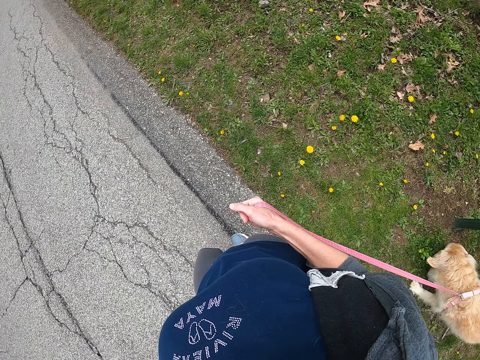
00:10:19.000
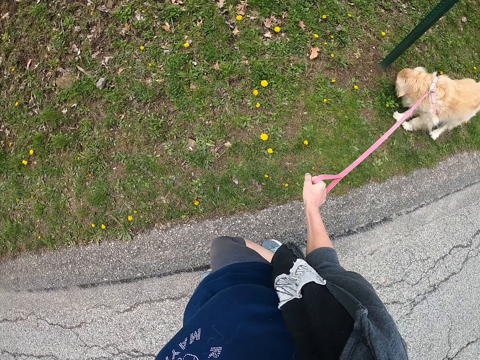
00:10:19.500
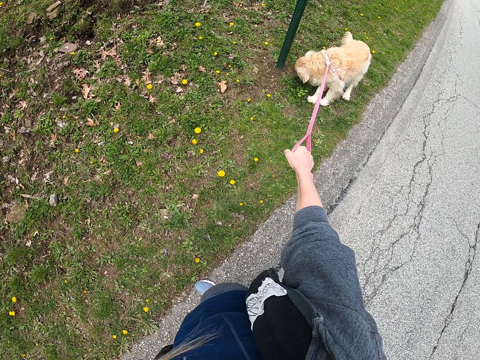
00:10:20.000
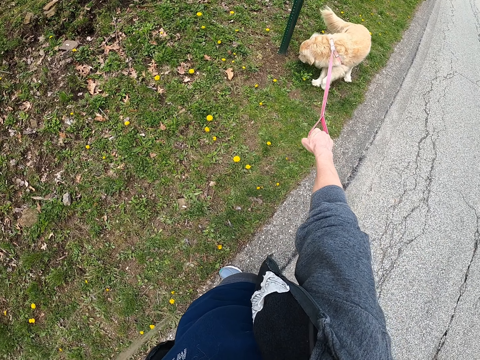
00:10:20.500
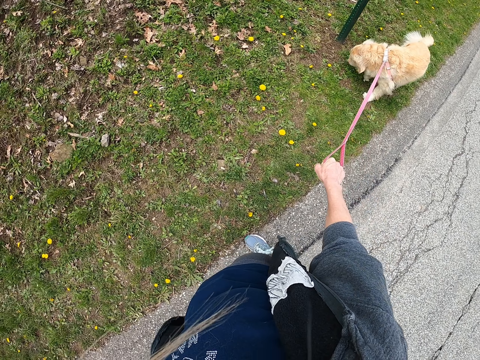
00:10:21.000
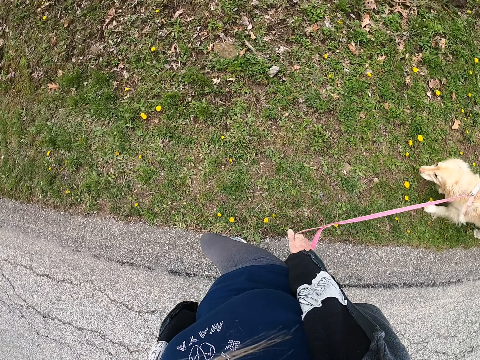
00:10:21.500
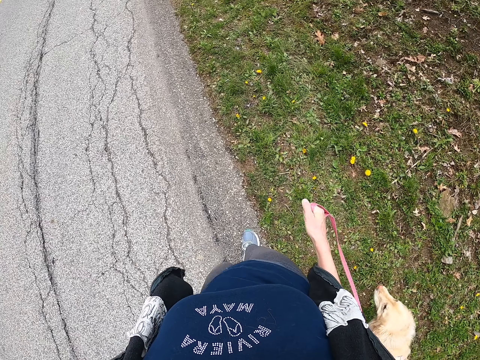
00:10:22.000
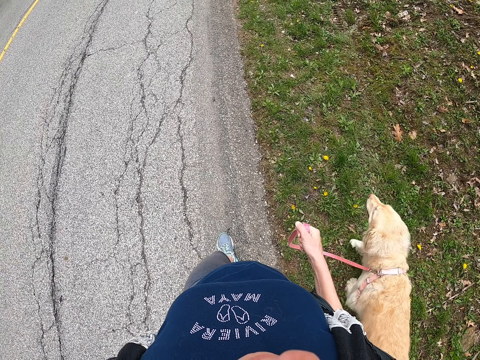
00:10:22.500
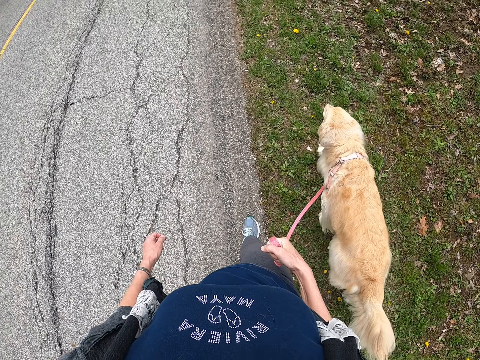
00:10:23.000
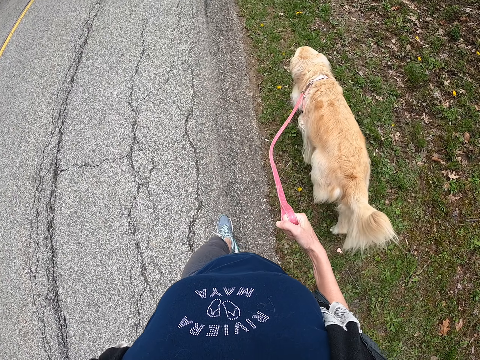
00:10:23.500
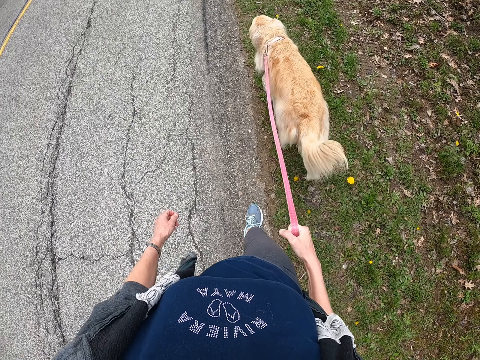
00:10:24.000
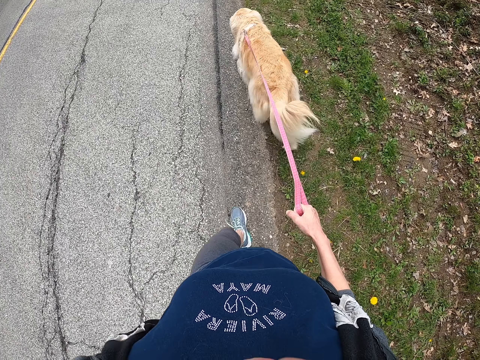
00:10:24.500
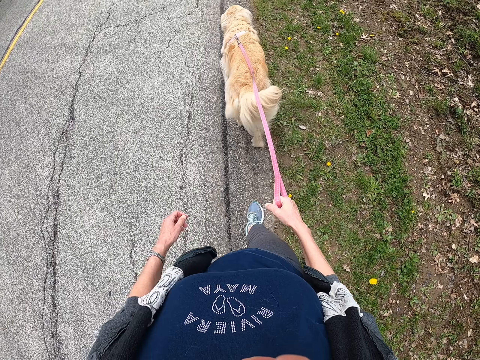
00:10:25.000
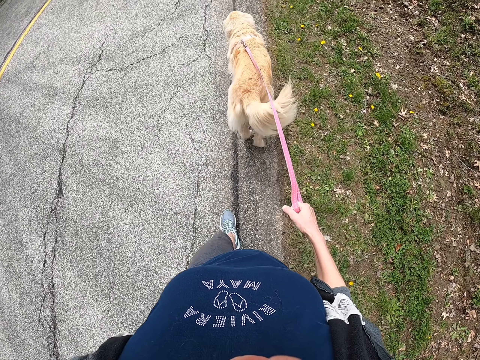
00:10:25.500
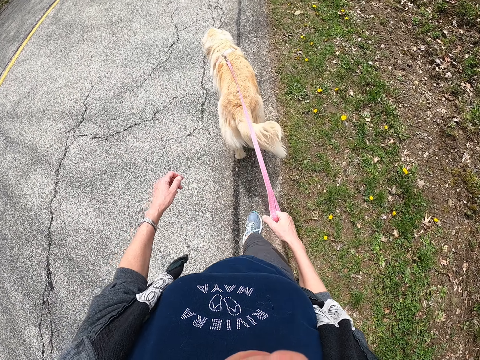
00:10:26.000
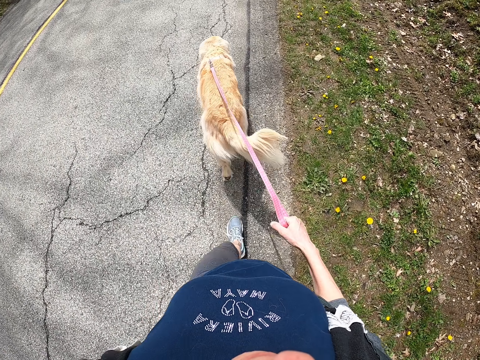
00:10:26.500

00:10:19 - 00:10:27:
The camera wearer stops on the pavement. They walk the dog.

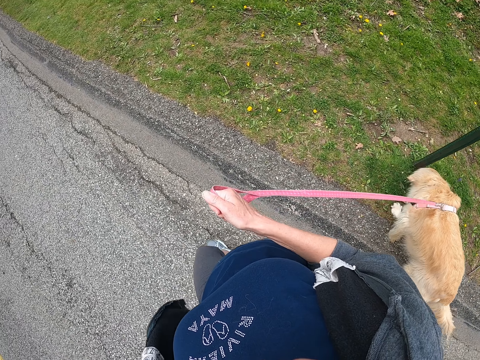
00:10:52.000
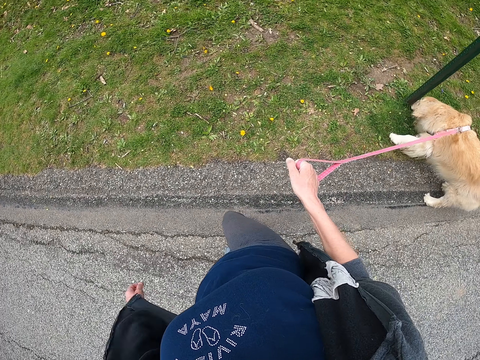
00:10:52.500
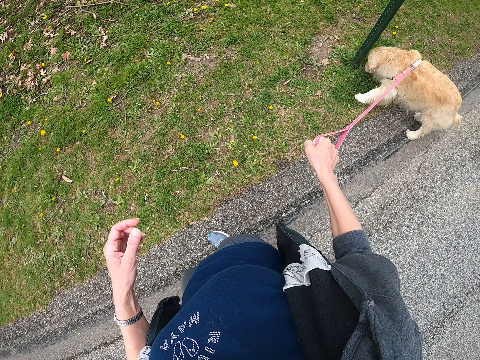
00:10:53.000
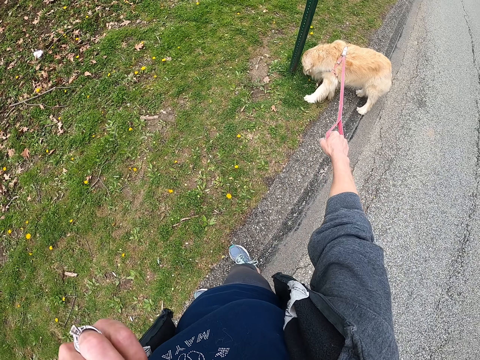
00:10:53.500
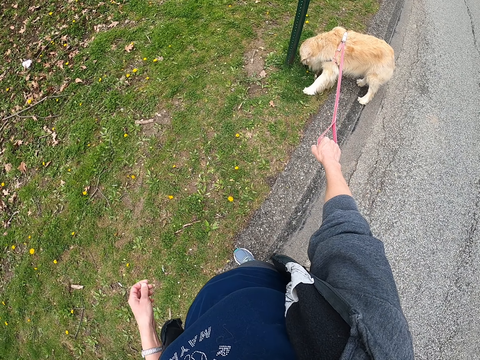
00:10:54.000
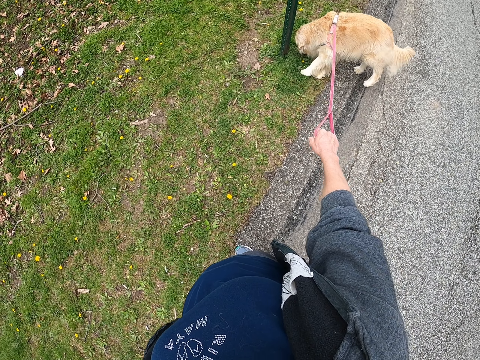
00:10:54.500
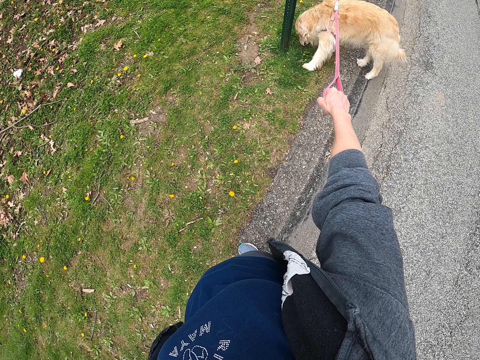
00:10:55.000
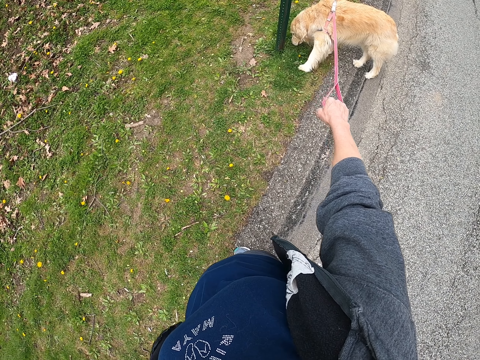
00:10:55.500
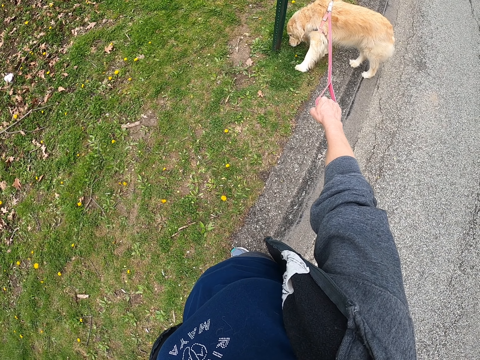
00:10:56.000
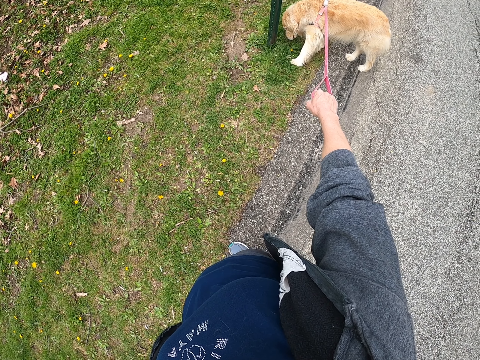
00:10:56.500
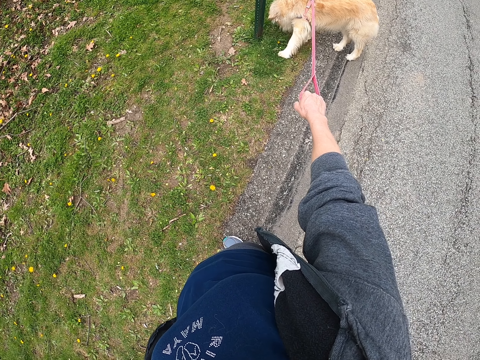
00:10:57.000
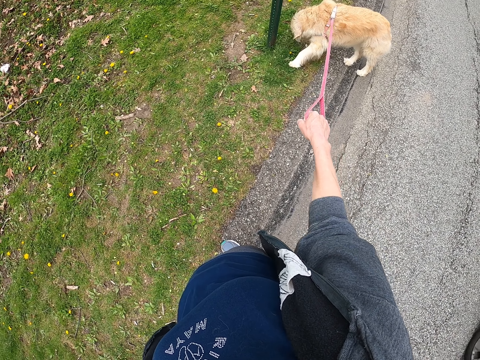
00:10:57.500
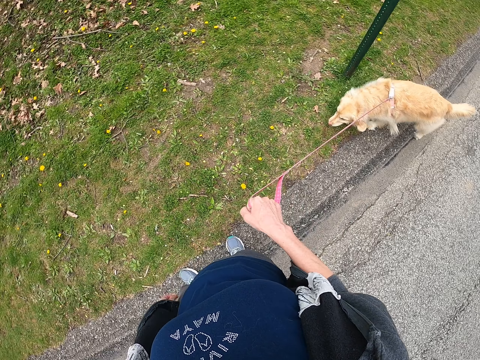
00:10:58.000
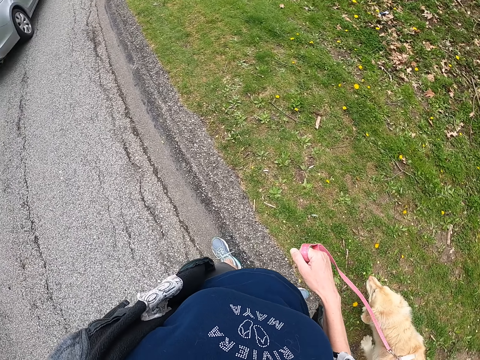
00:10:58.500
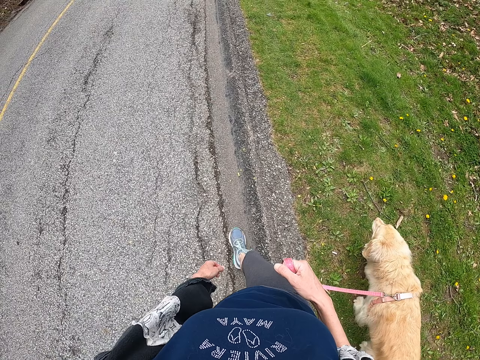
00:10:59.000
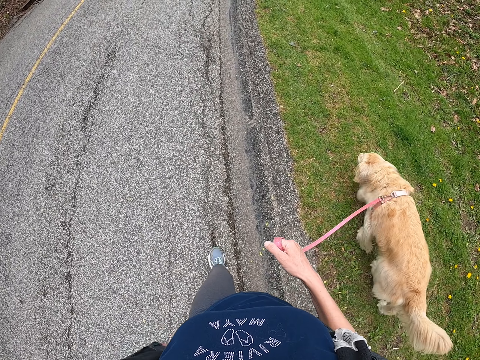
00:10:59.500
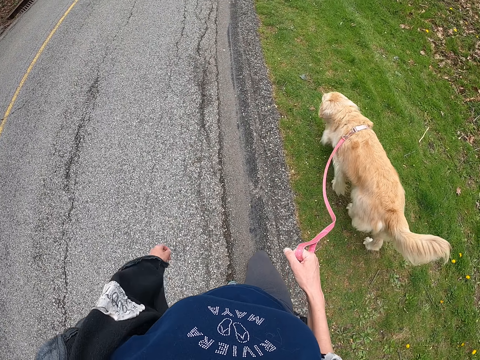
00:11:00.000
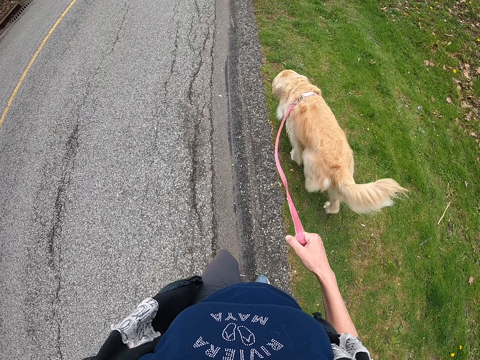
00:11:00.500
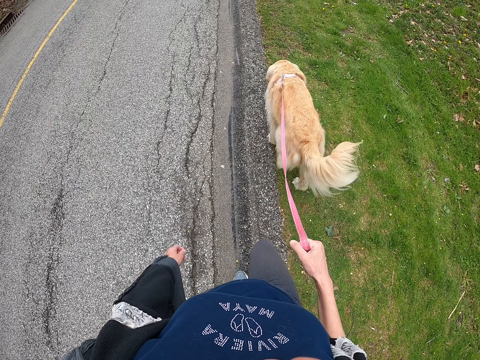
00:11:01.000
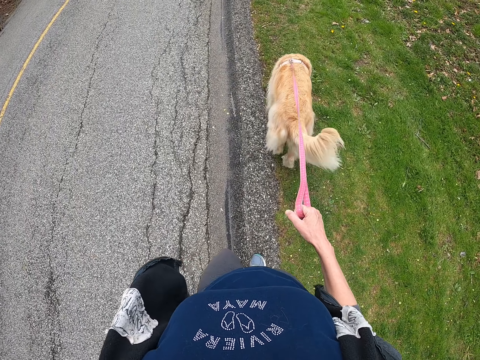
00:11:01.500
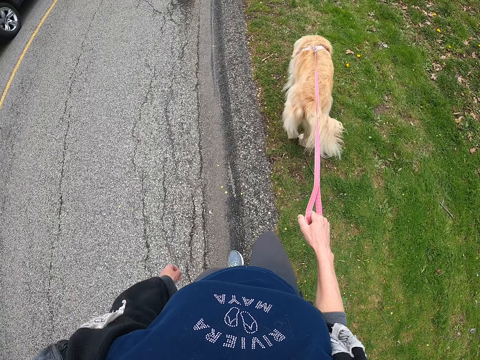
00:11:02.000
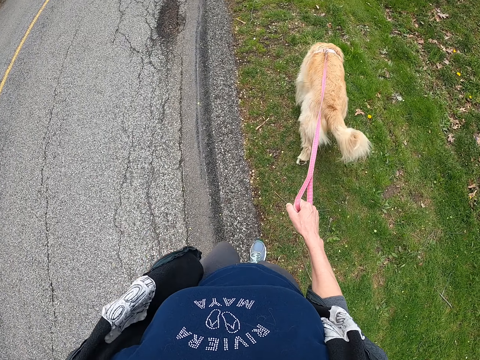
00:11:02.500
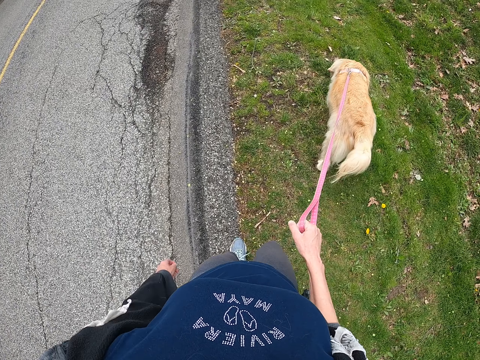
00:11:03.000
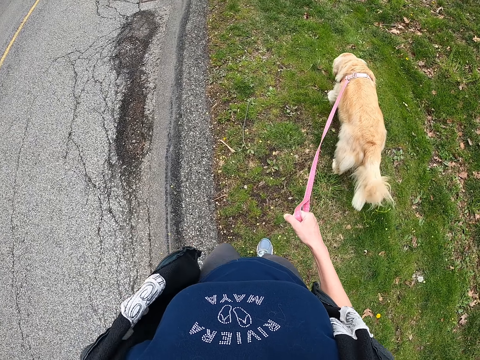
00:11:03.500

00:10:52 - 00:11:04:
The camera wearer touches the face. They stop on the pavement. They pull the dog with a leash. They walk the dog on the road.

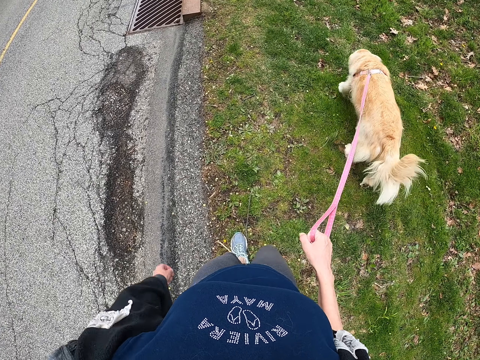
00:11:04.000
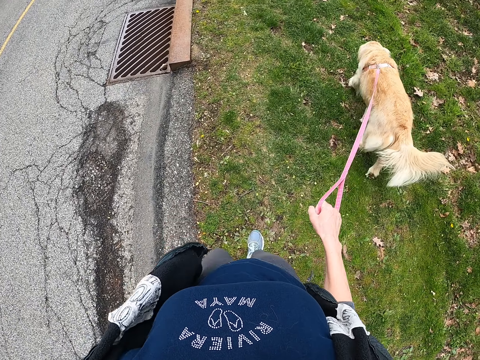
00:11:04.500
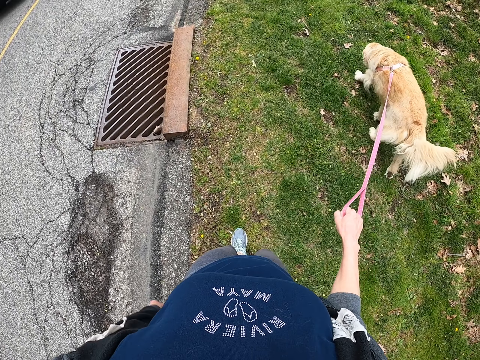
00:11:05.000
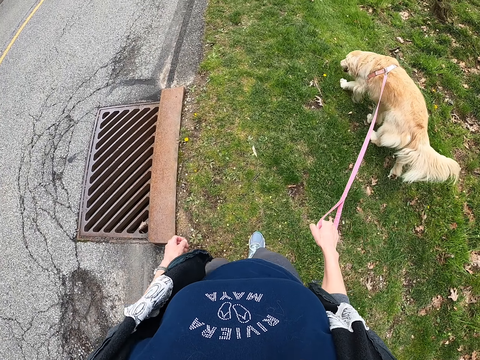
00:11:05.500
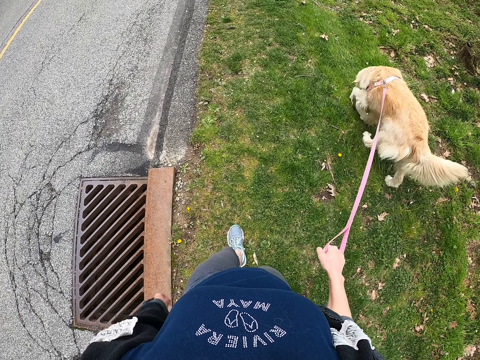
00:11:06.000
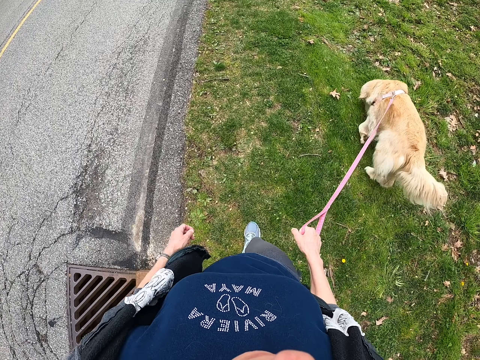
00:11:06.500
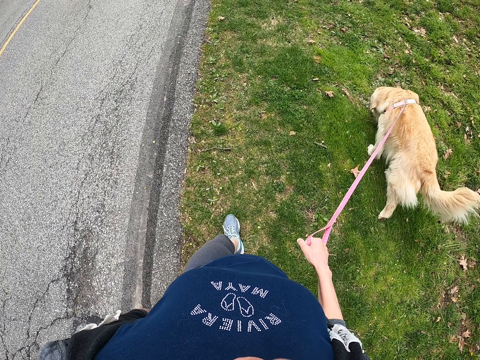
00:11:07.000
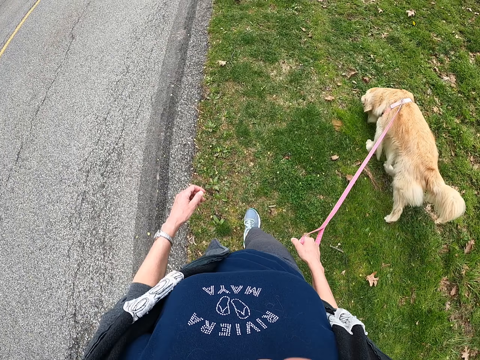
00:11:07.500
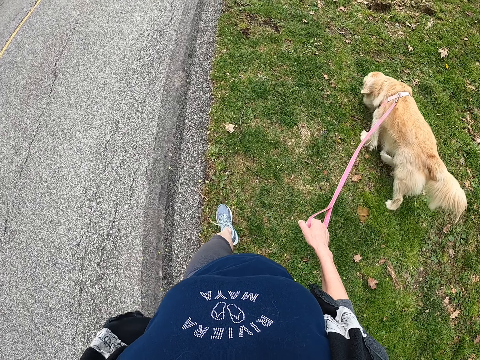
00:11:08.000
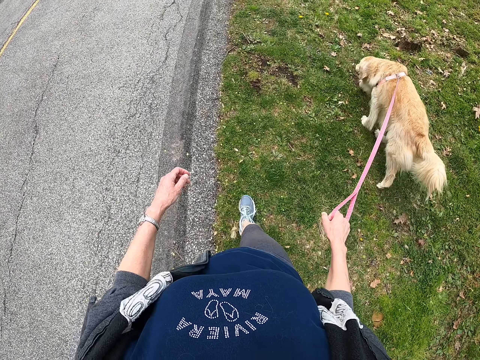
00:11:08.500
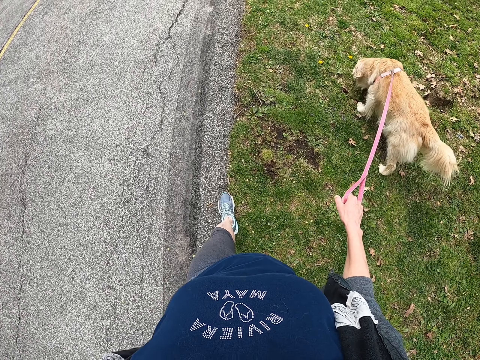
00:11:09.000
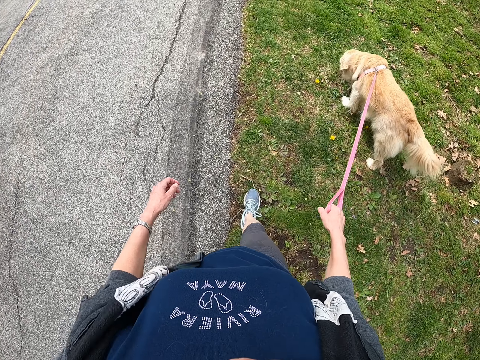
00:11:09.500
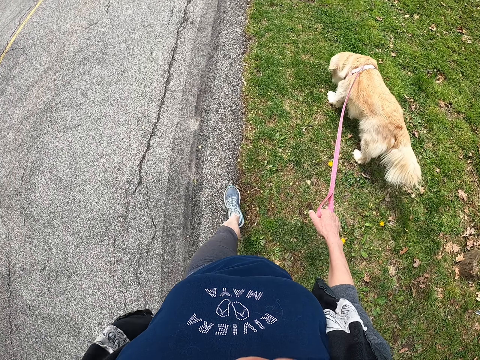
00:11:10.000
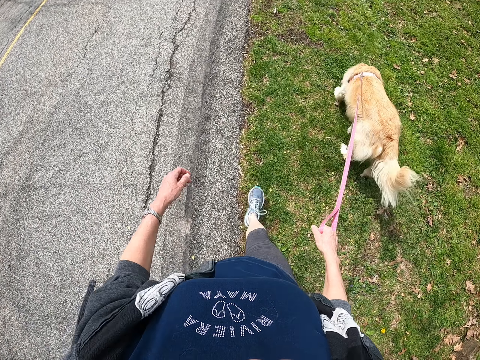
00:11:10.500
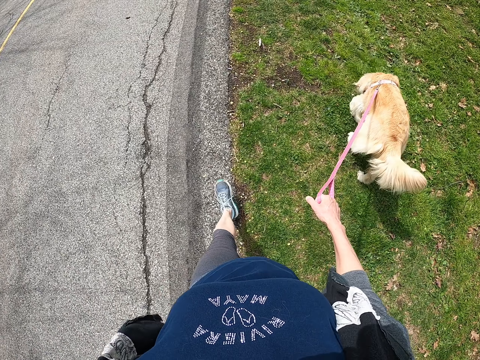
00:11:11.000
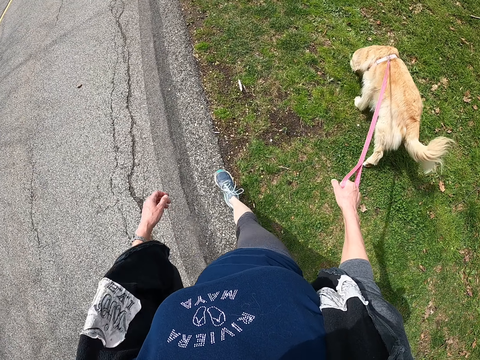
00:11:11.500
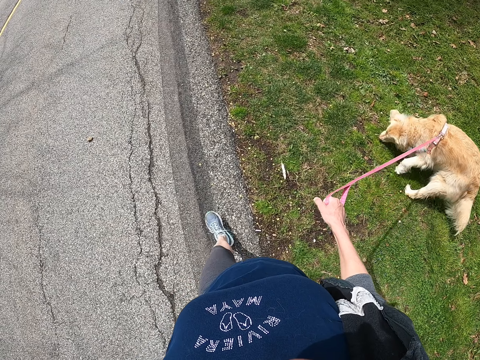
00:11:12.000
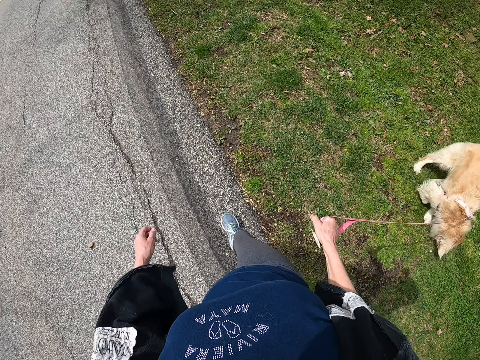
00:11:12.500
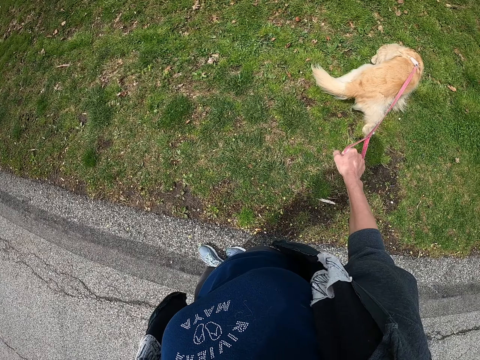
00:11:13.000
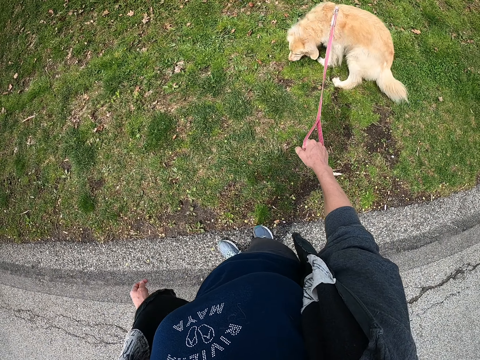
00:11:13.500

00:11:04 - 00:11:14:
The camera wearer stops on the pavement.
